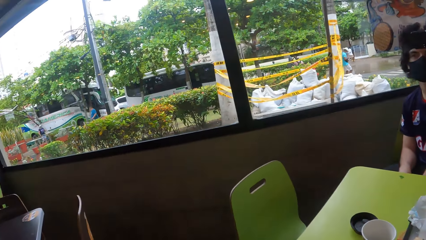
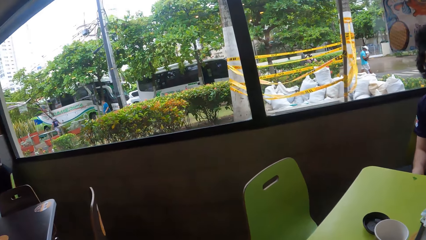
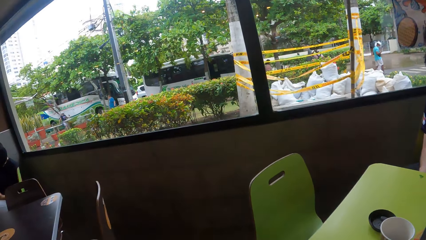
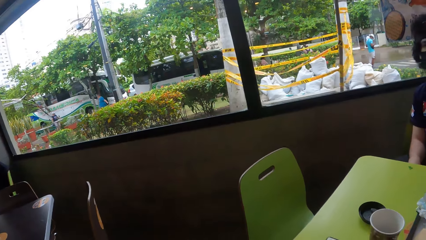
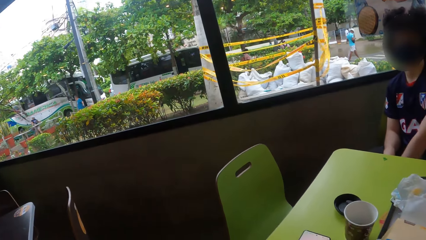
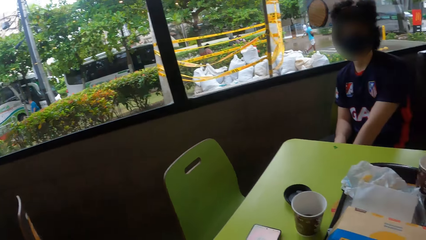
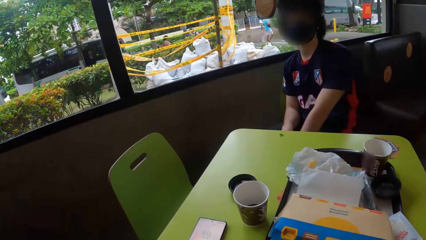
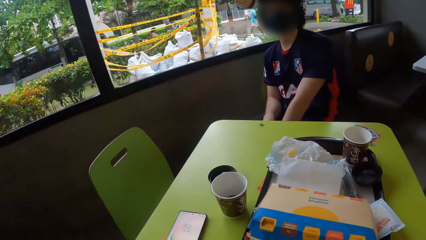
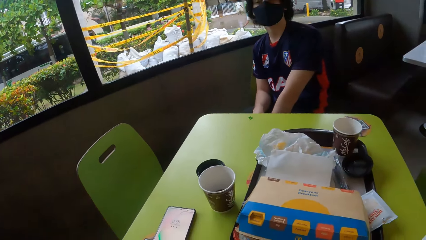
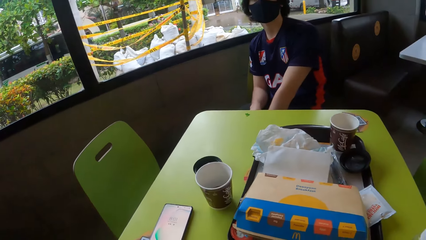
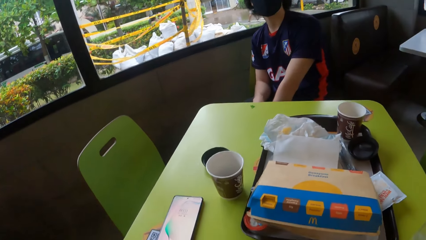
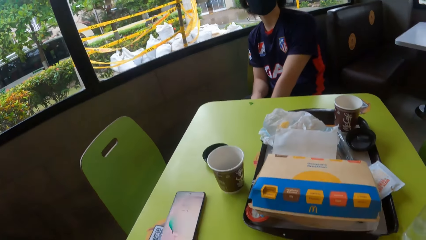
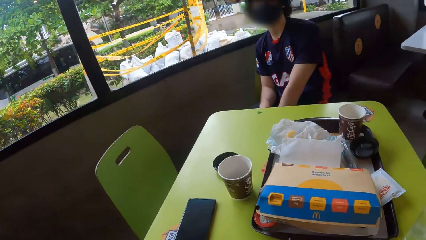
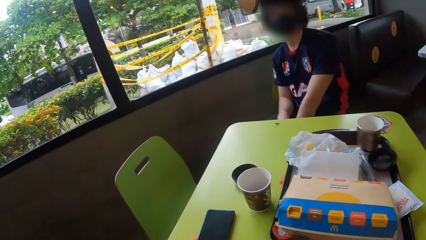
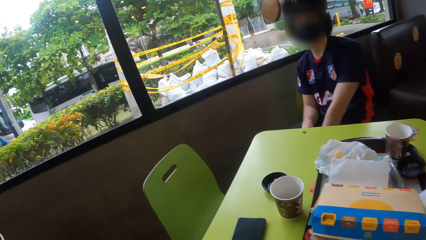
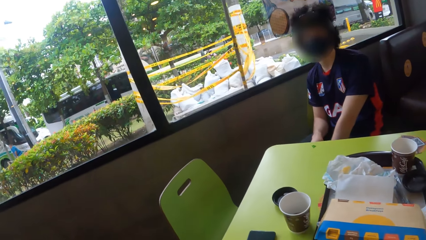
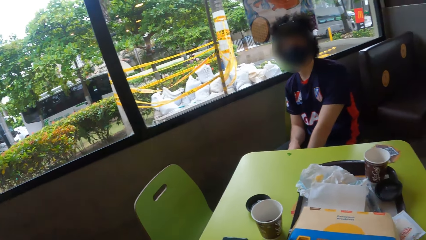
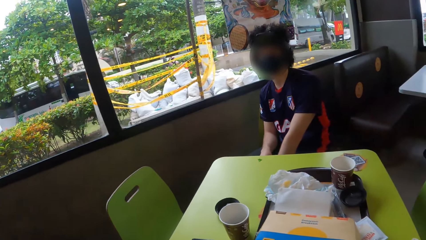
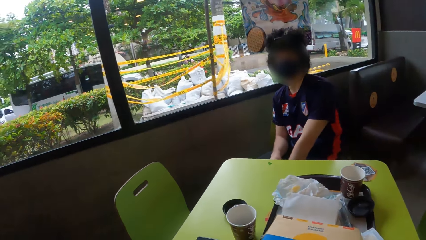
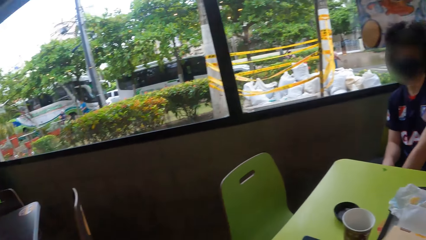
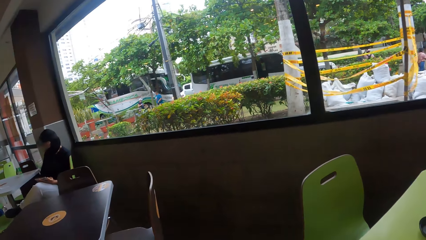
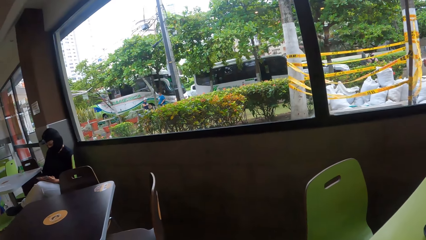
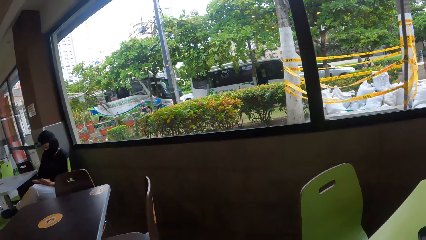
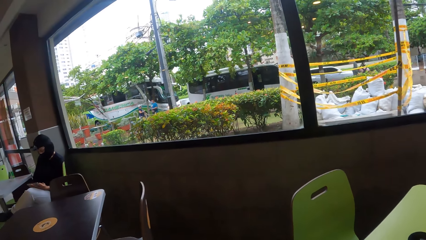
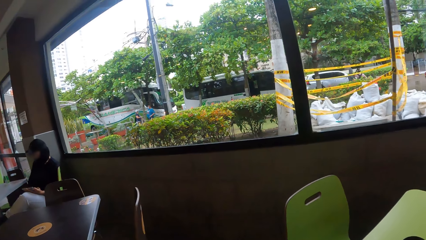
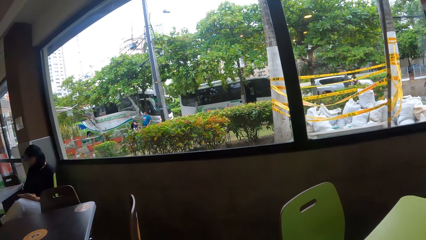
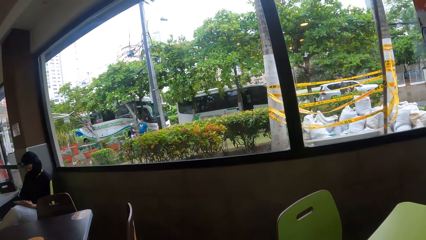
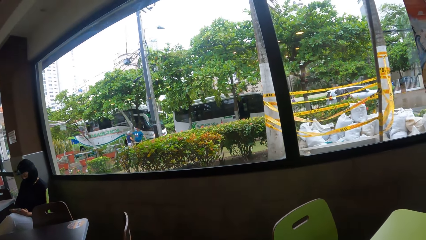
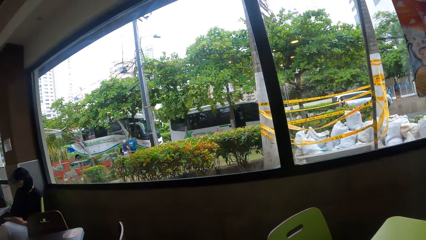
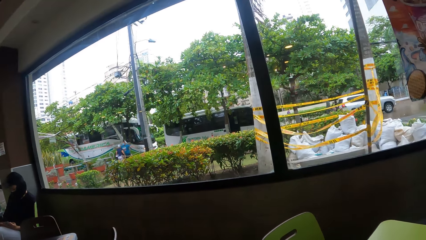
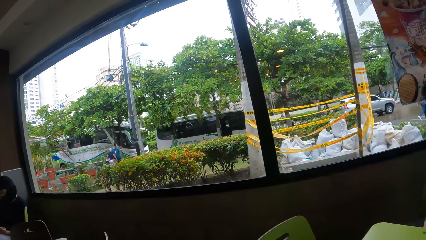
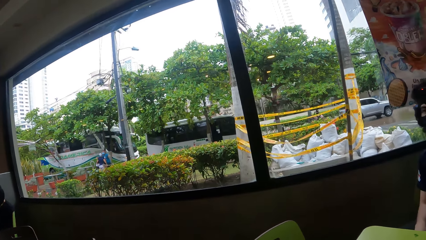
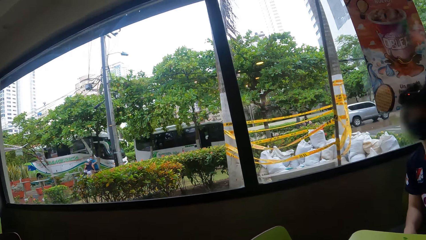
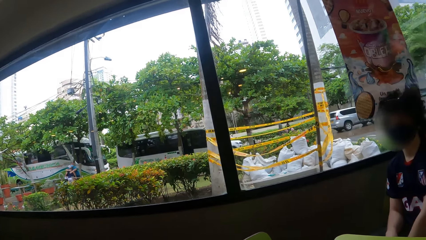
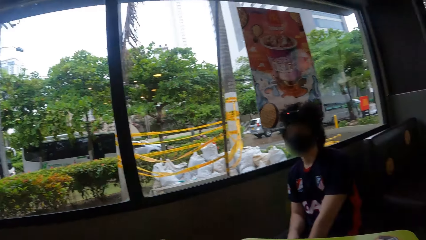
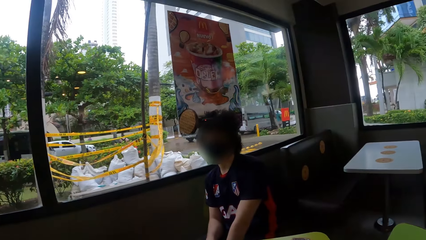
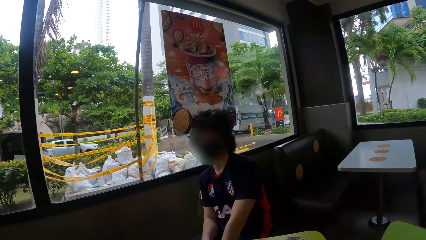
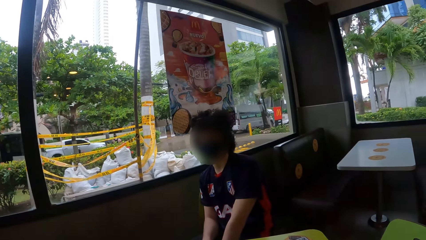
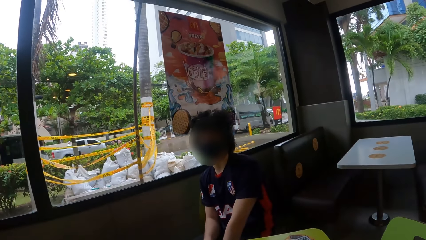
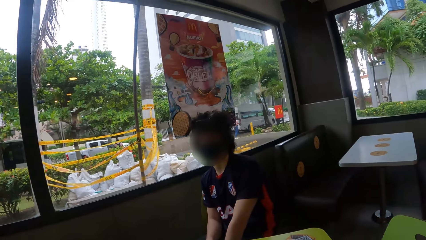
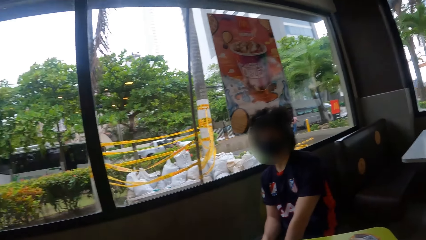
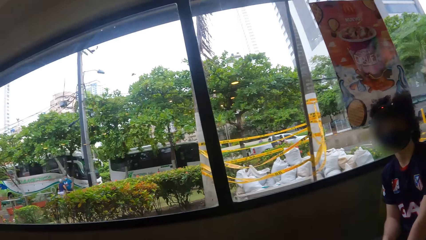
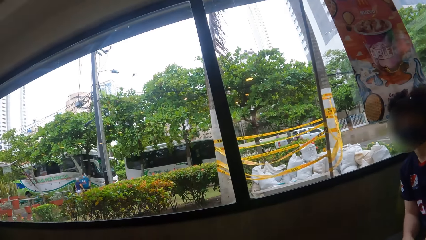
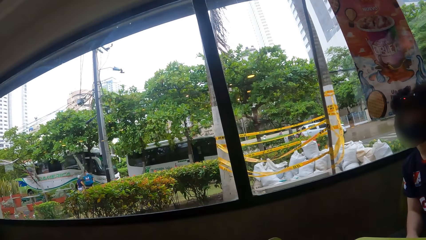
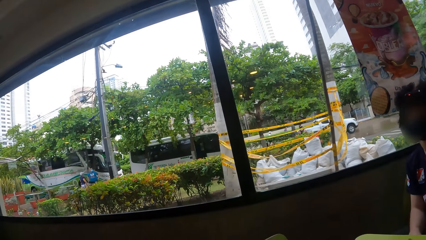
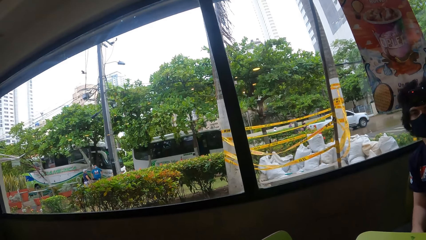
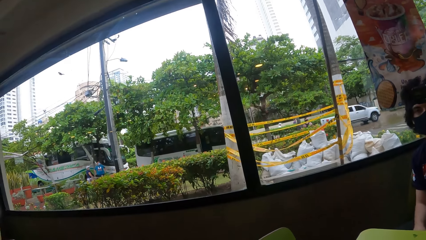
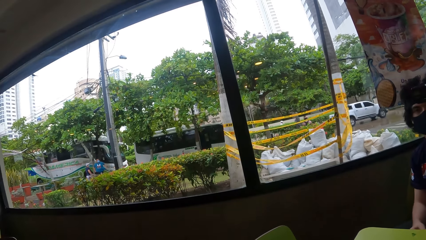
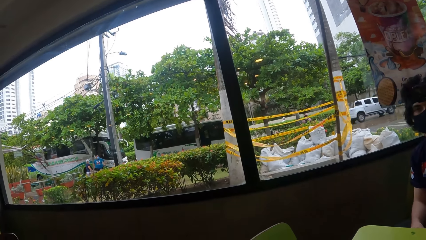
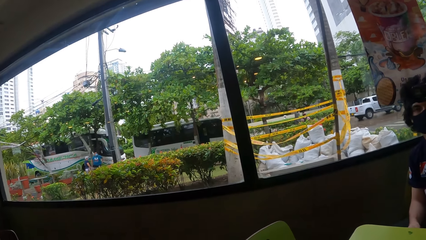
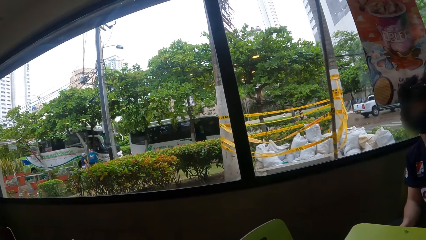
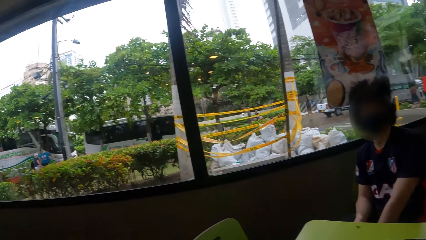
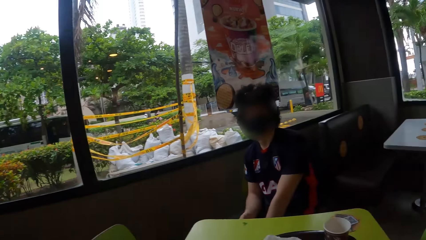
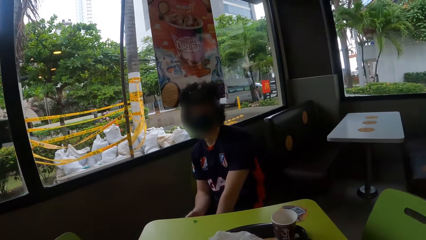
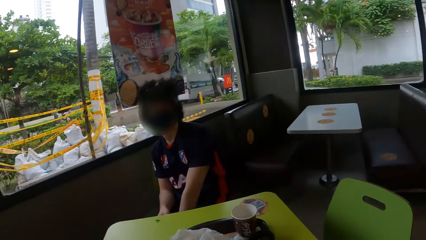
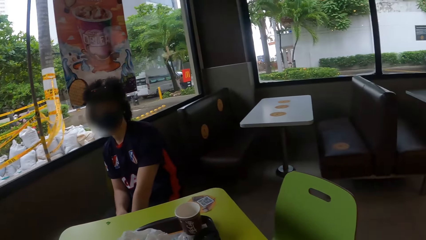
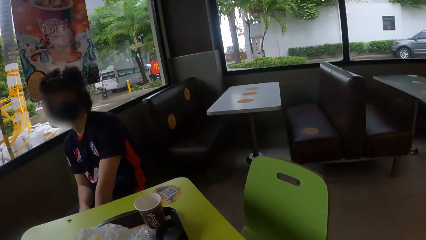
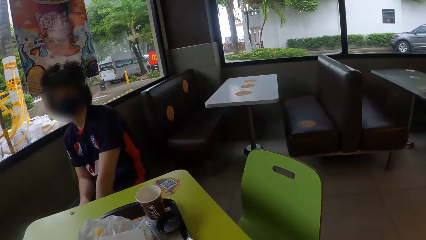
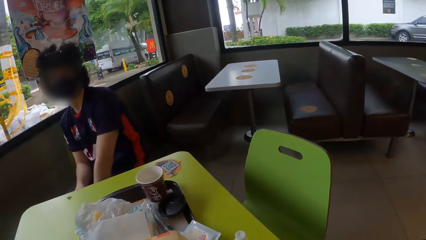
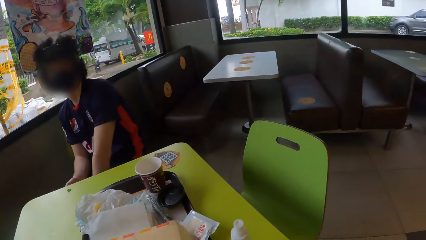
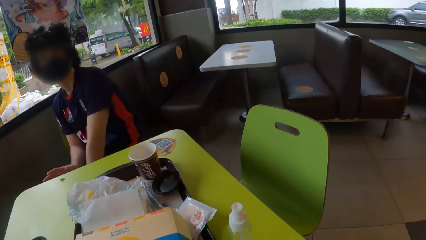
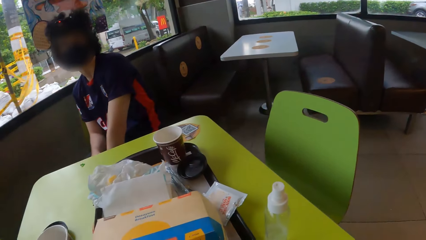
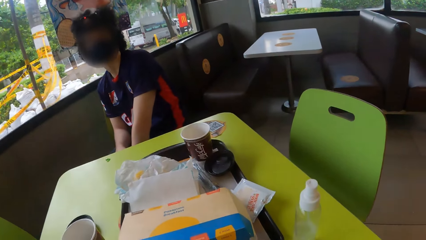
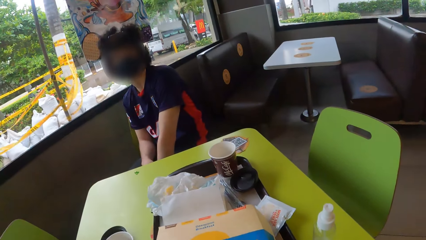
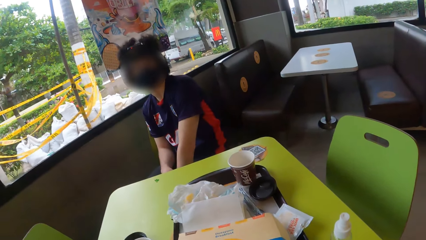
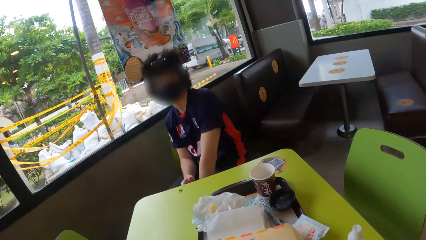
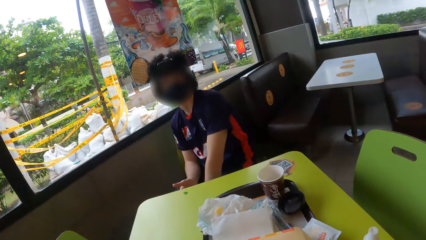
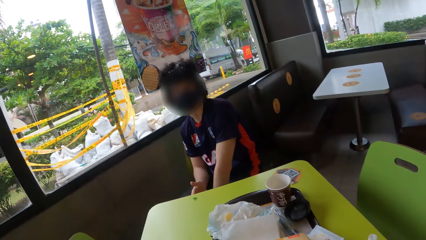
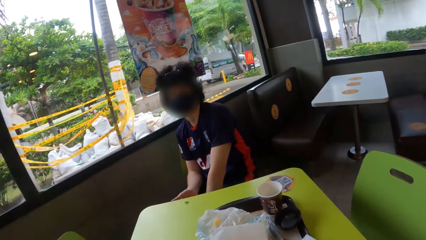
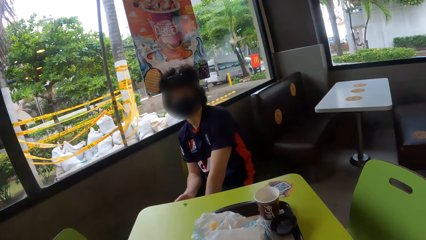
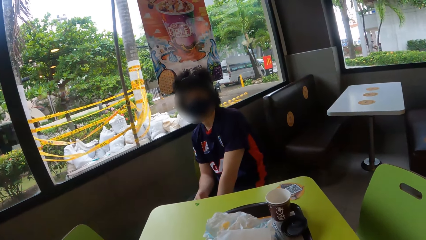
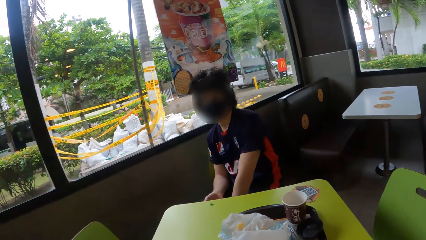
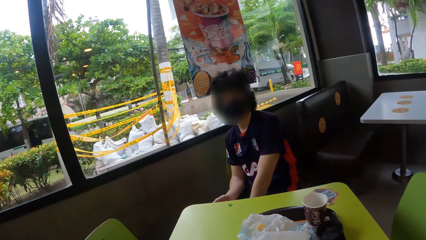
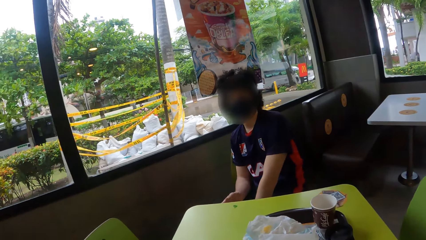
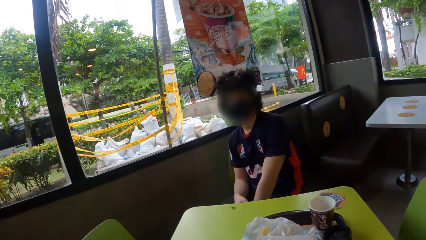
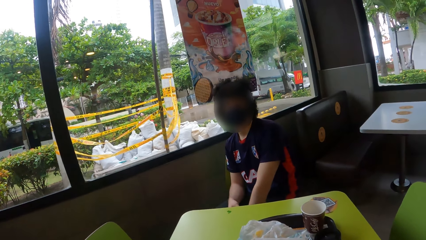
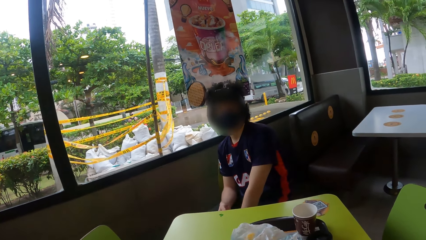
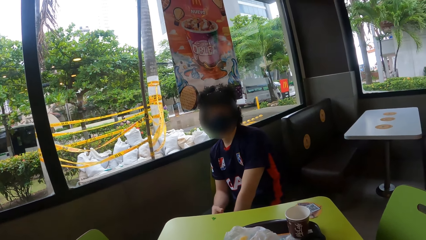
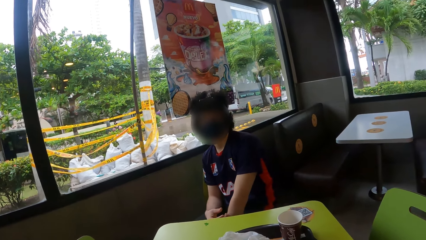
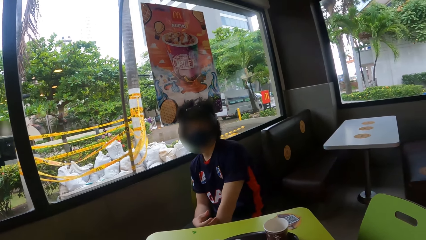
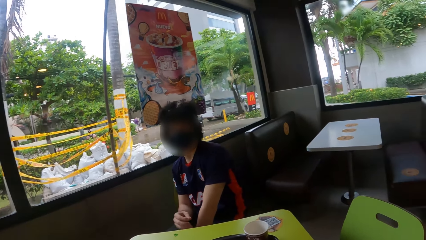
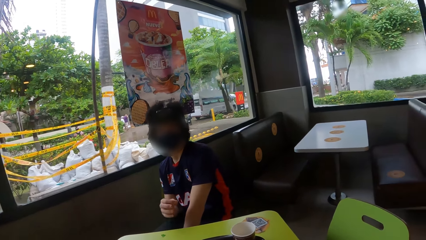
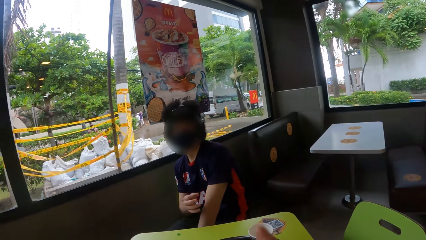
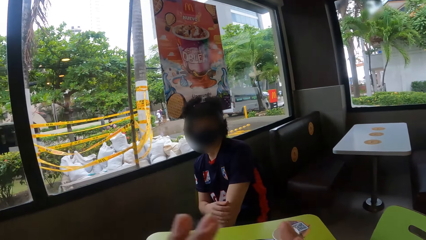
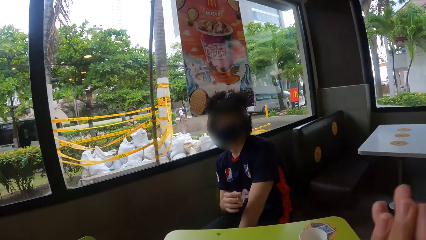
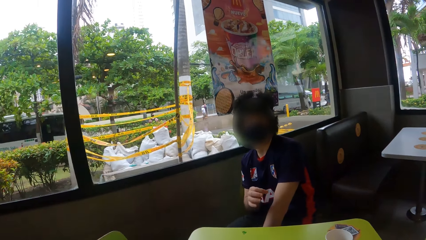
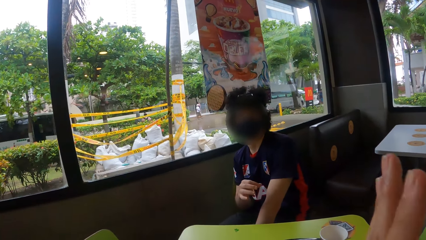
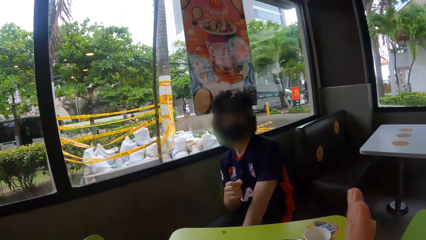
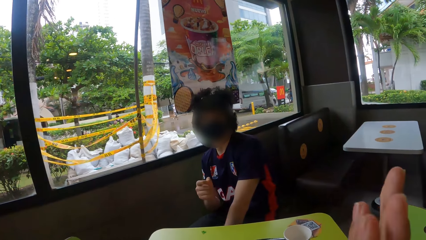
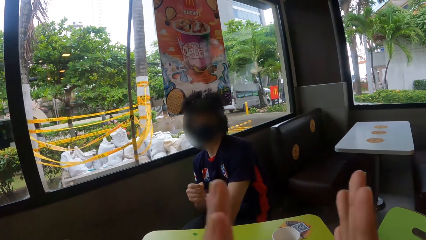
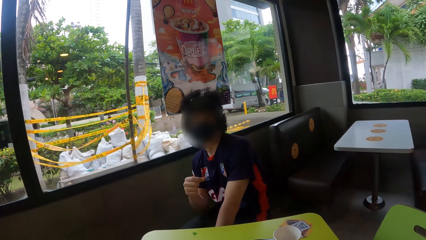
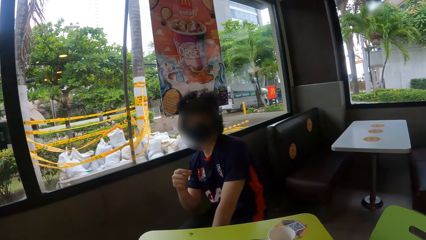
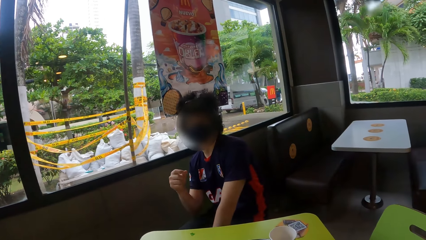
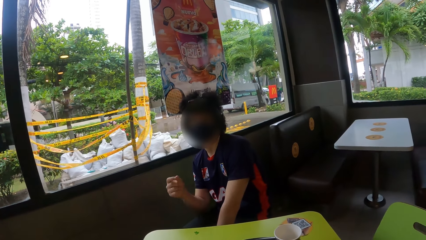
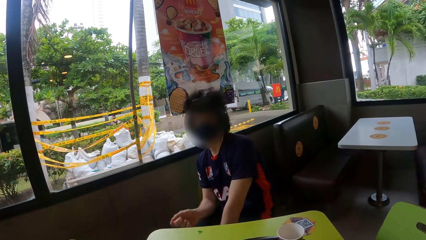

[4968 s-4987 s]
The camera wearer looks around the cafeteria. They look around. A man gestures with the right hand. The camera wearer interacts with the man. They gesture with the hands, raise the hand and clap the hands.
